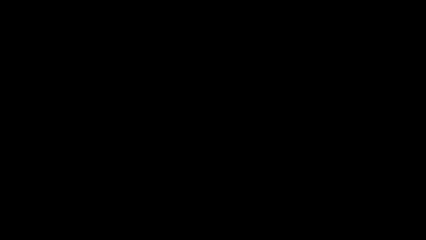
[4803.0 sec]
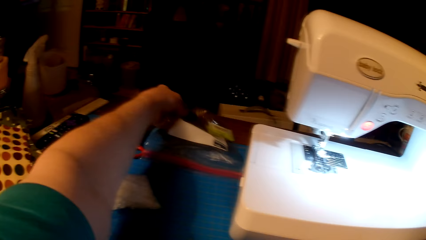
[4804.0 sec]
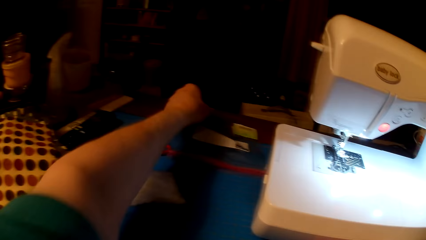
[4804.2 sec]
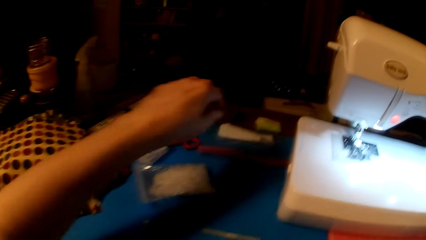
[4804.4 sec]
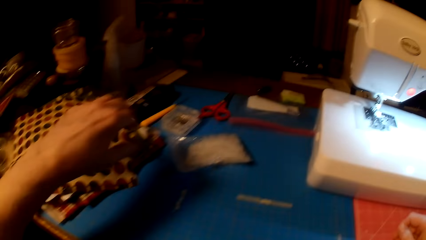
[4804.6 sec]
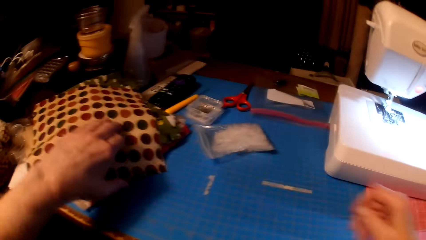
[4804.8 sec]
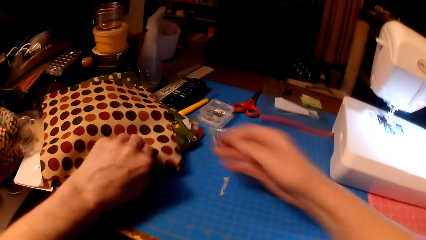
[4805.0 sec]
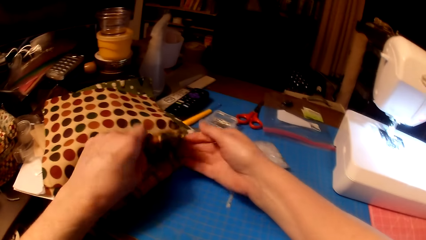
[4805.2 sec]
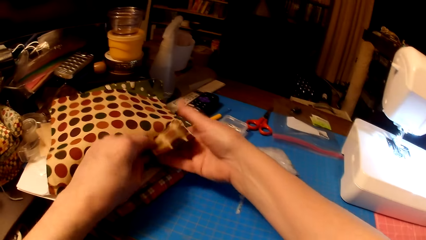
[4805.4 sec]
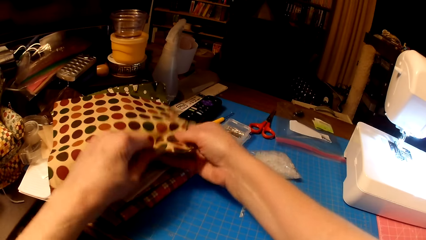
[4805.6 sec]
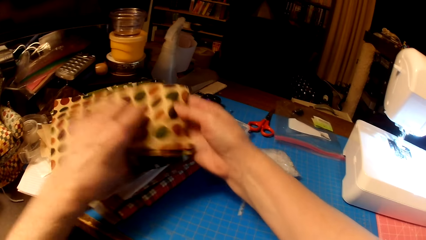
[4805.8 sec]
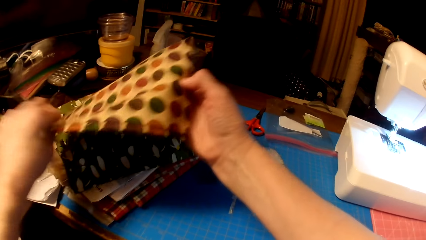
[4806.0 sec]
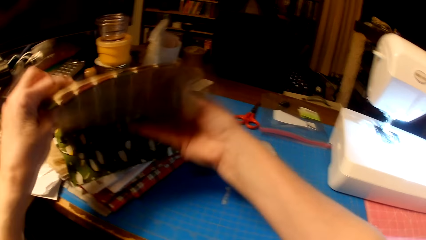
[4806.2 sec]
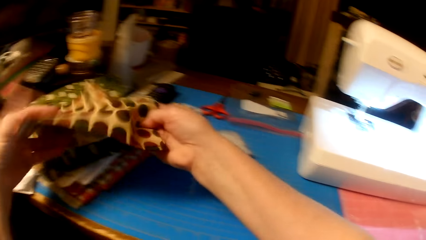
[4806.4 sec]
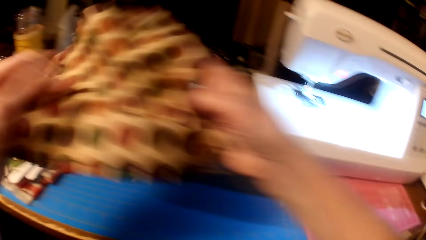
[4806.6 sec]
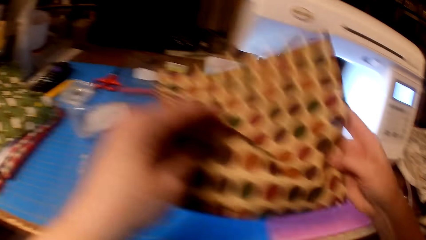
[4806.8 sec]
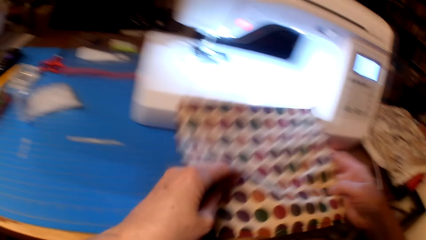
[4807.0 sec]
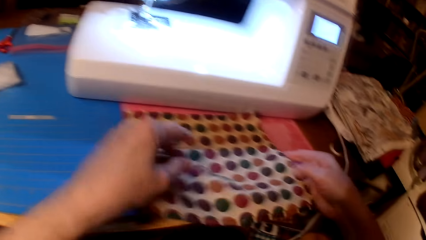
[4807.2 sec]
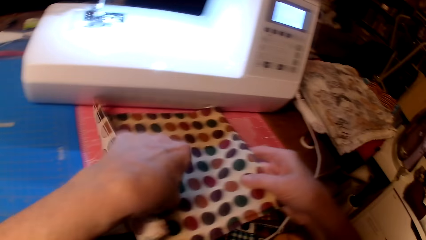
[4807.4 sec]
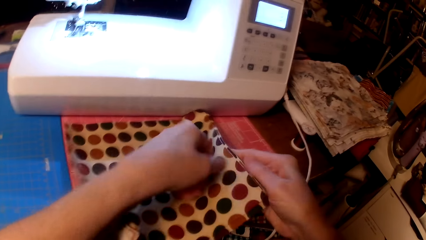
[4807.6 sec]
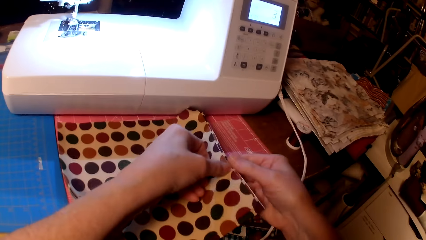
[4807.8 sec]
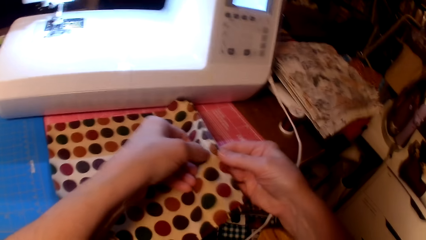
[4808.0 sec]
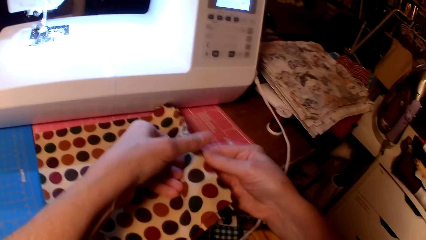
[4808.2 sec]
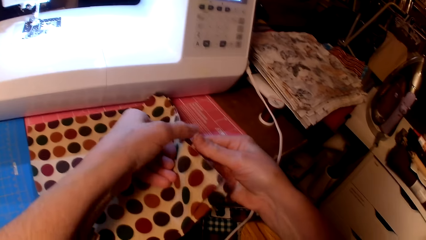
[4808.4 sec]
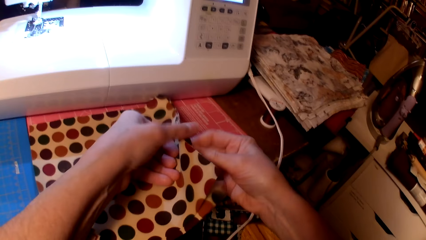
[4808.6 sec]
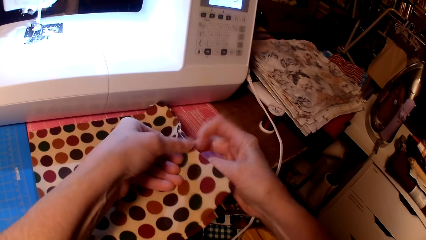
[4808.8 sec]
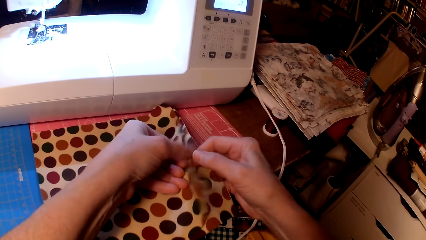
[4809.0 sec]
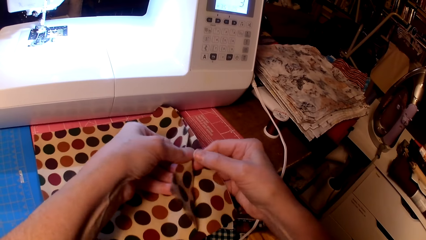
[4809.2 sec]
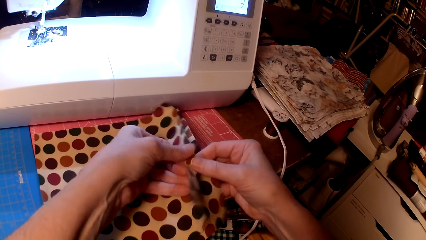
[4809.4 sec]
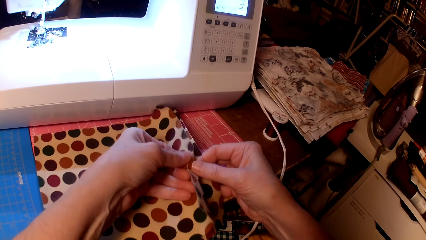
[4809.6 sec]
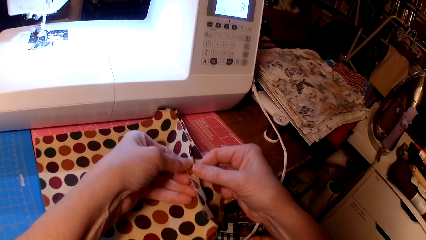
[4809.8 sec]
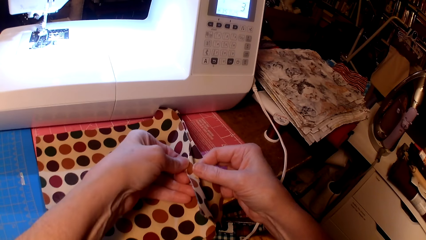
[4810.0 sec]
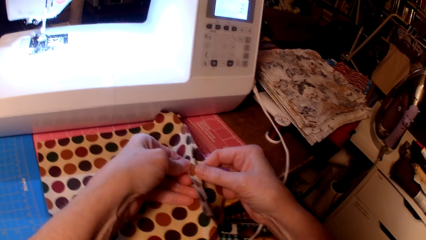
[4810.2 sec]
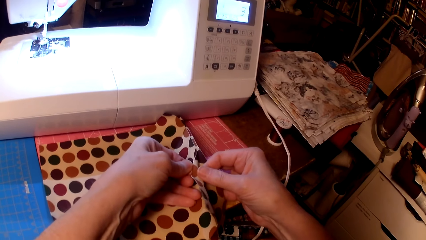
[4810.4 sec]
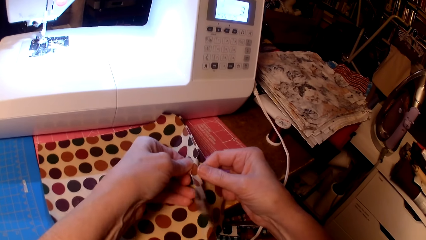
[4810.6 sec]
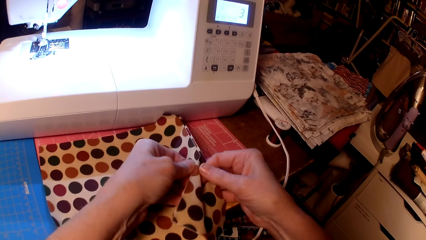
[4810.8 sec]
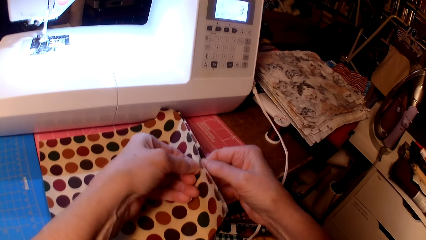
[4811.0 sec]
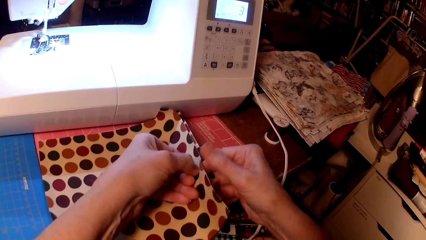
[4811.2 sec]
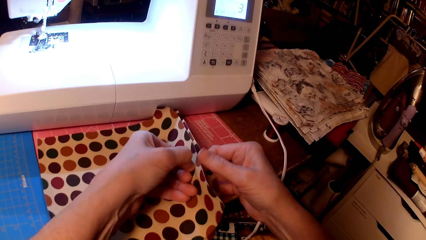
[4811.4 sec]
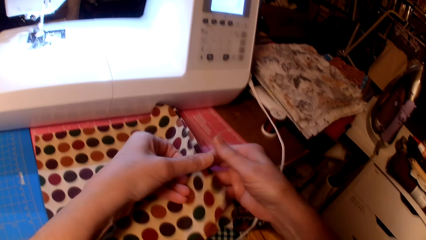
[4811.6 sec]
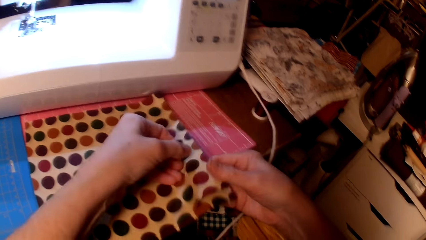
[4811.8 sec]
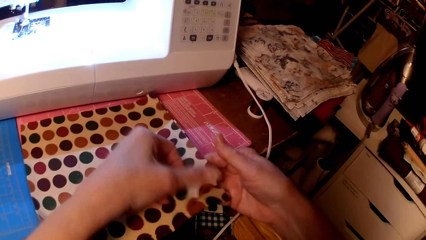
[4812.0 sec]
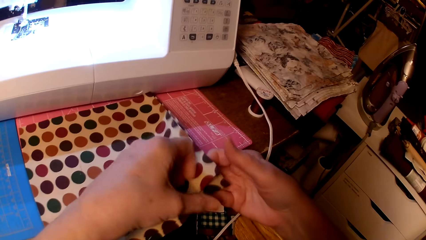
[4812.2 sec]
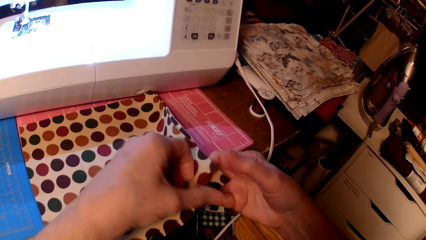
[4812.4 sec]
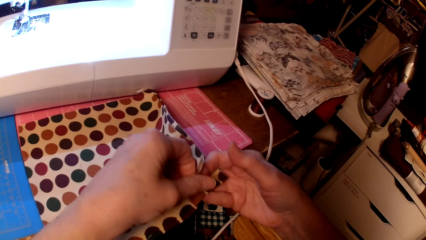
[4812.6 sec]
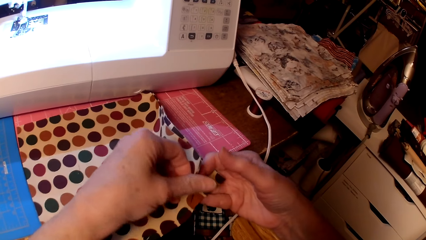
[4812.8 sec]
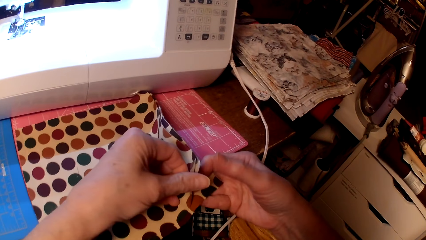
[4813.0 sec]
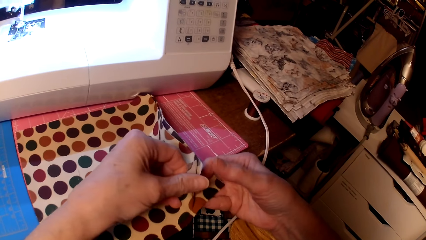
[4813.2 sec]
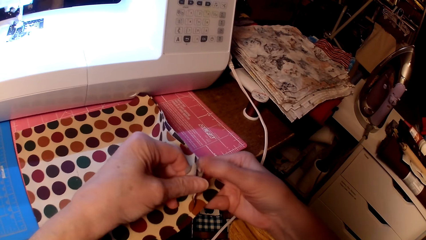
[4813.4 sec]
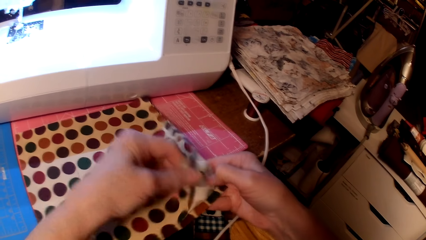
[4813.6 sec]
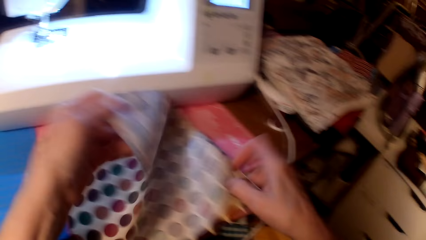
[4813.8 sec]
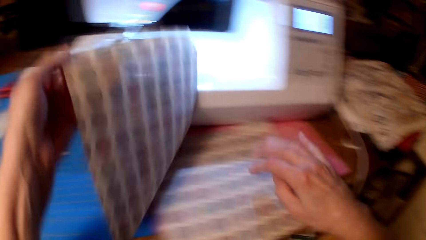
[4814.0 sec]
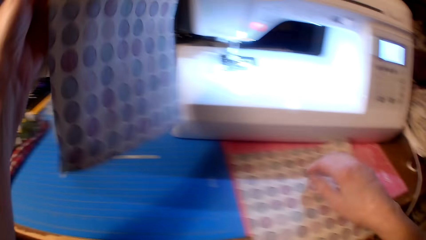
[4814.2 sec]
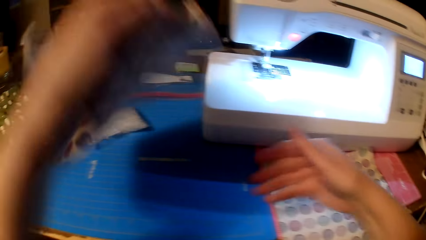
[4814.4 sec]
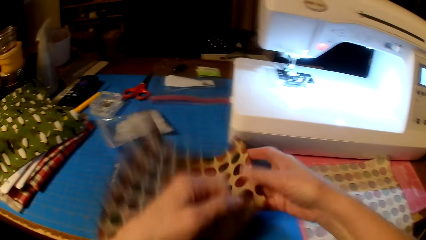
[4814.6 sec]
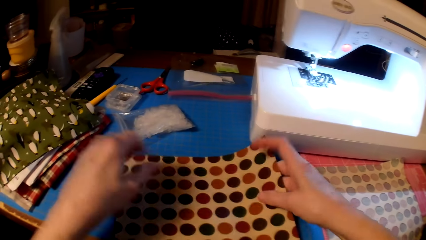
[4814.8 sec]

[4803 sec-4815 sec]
The camera wearer picks the piece of clothes or fabric. They put the pieces of clothes together. They hold the fabric.
